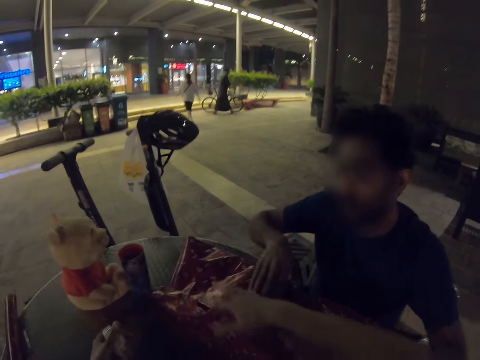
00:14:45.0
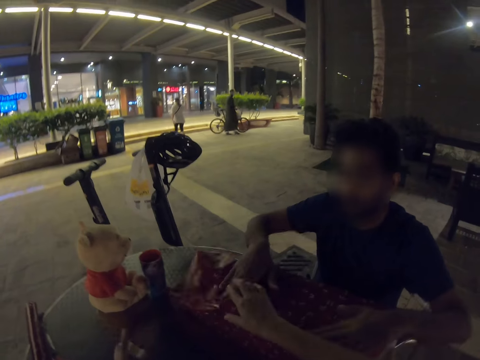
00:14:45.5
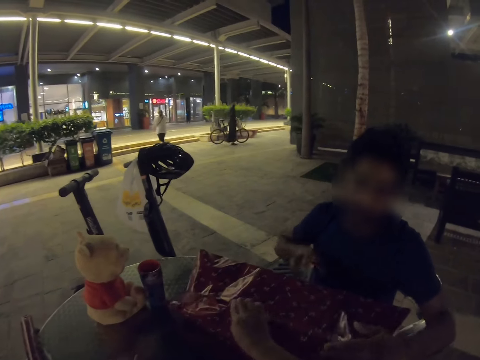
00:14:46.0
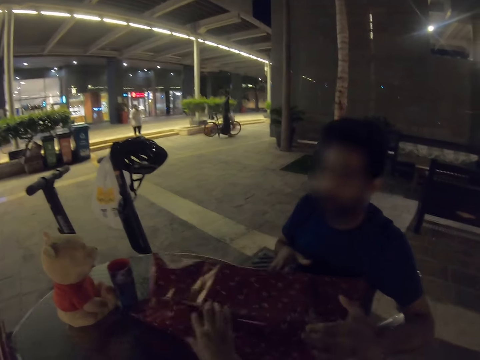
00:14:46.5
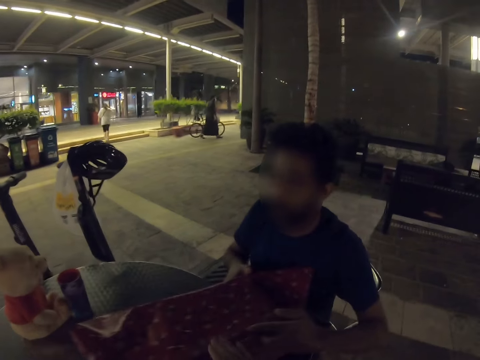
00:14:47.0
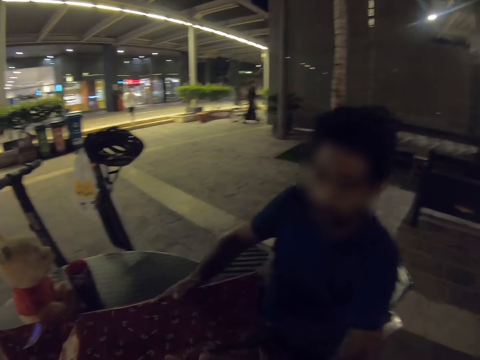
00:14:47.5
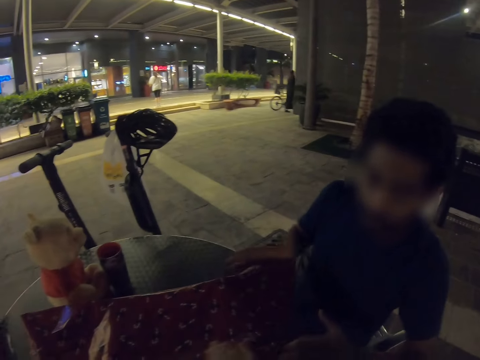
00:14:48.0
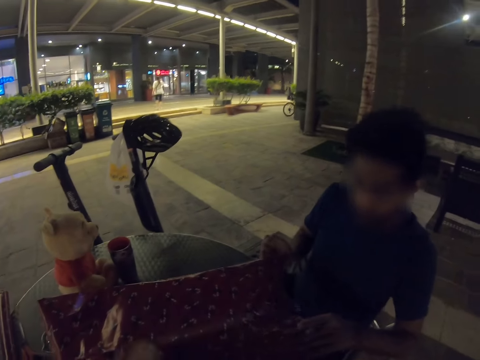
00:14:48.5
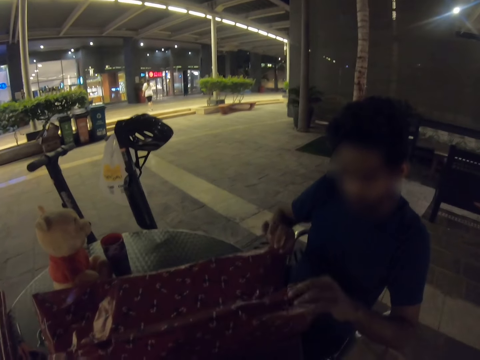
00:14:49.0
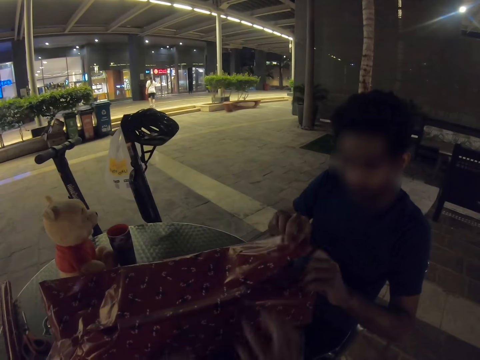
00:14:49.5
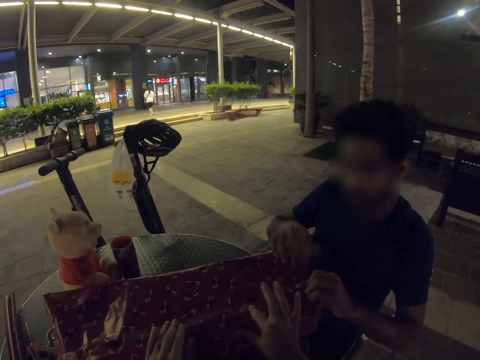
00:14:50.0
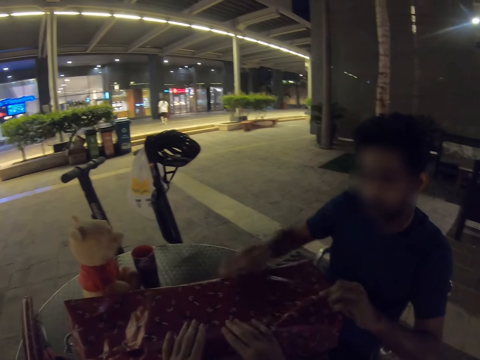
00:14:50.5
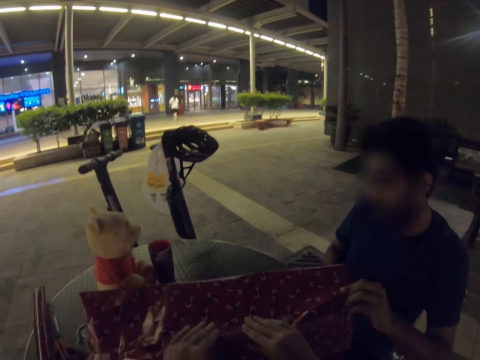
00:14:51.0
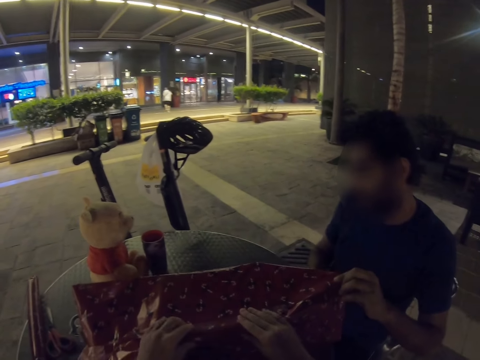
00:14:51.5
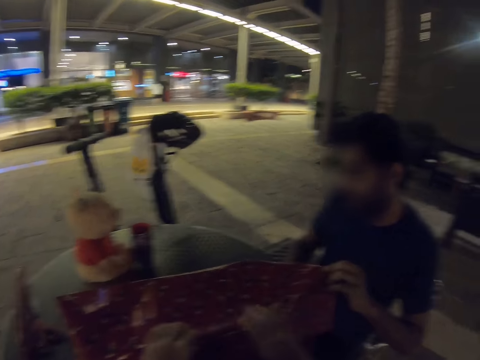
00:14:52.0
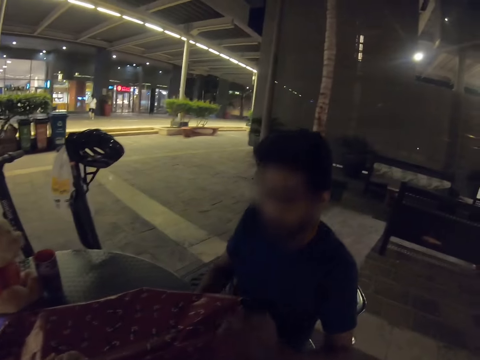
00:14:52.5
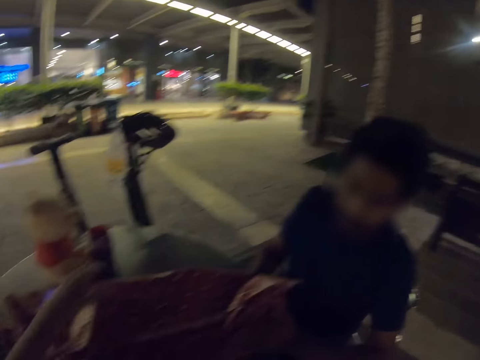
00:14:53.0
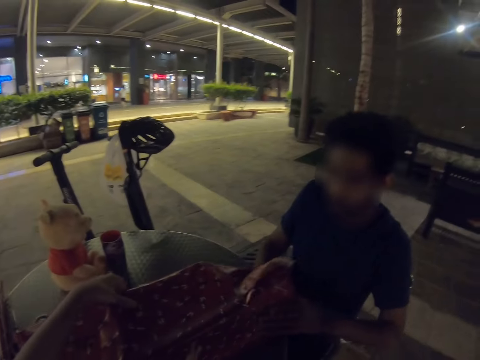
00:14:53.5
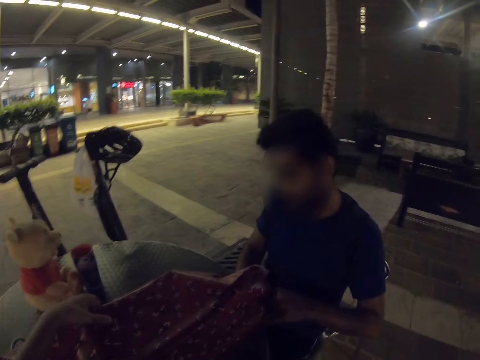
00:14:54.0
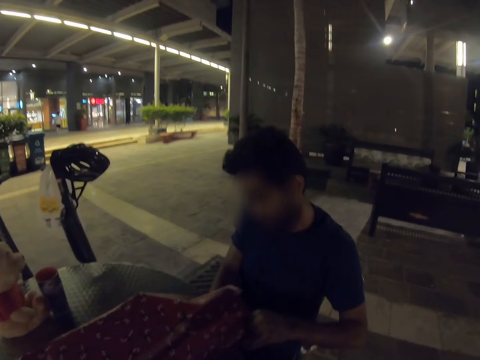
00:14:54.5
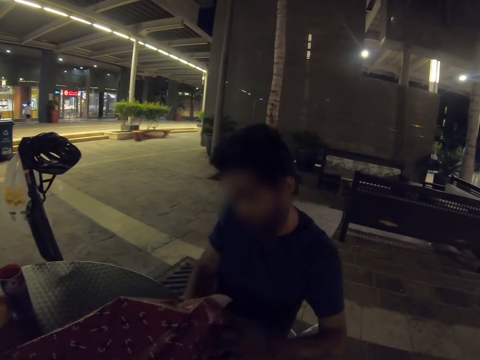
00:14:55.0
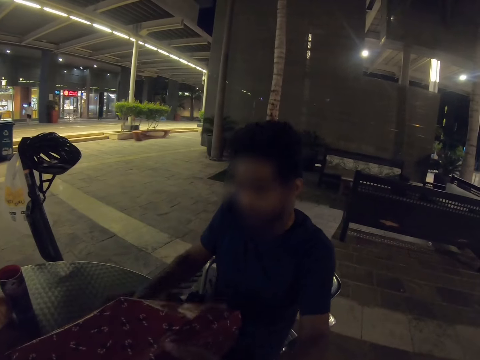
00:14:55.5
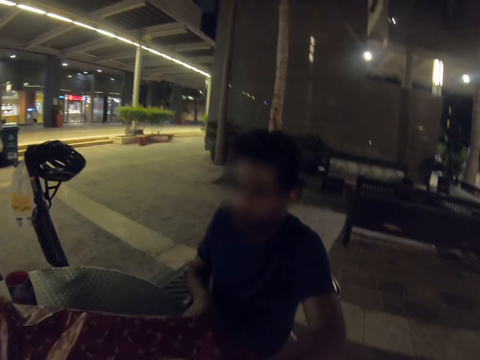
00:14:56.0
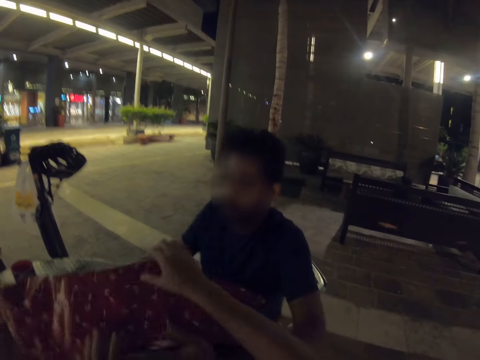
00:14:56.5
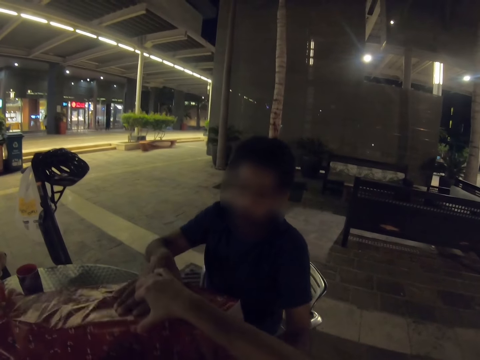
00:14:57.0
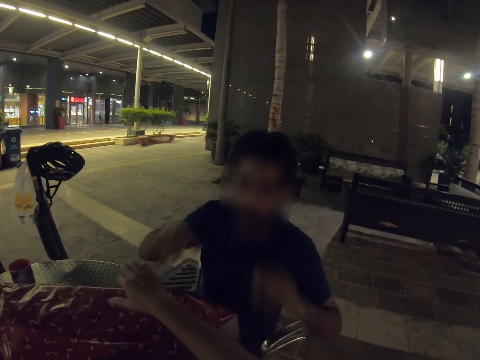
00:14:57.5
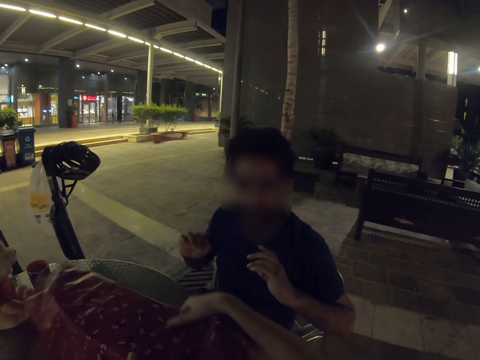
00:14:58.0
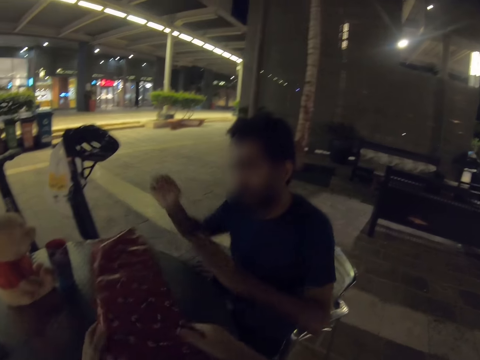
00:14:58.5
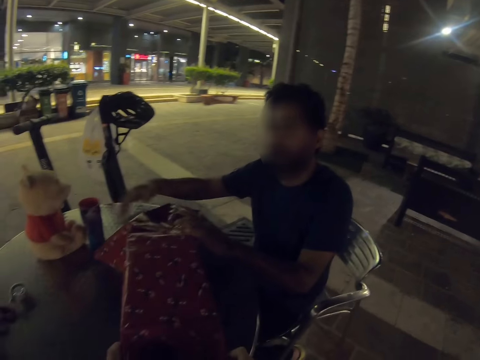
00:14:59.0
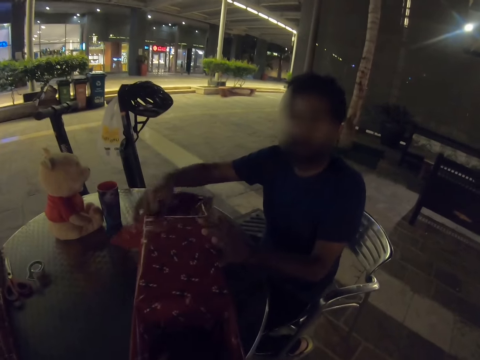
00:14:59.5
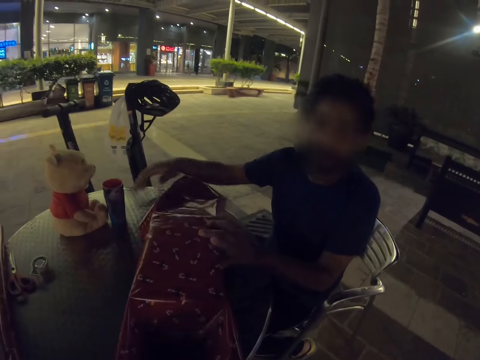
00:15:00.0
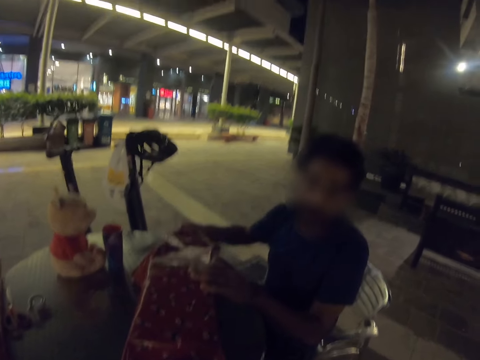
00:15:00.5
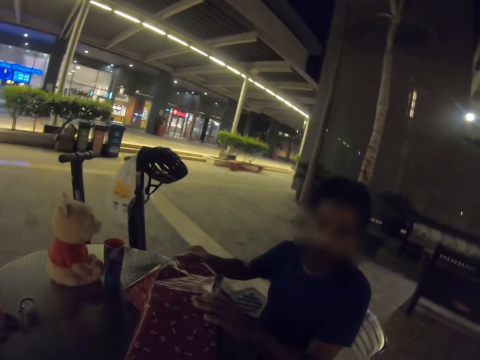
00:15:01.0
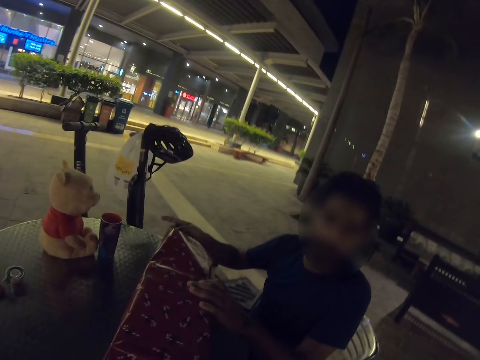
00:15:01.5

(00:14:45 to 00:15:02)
The camera wearer cuts the tape. The man turns the box around. The camera wearer wraps the gift with the man. They fold the gift wrapper. The man turns around the gift box. The man folds the wrapping paper.

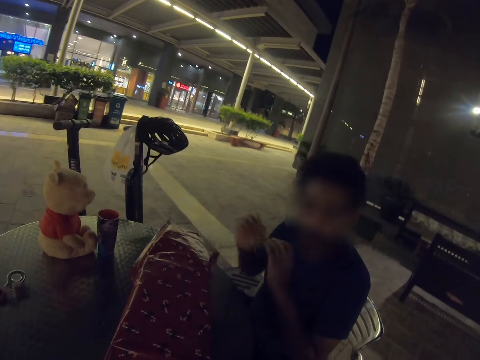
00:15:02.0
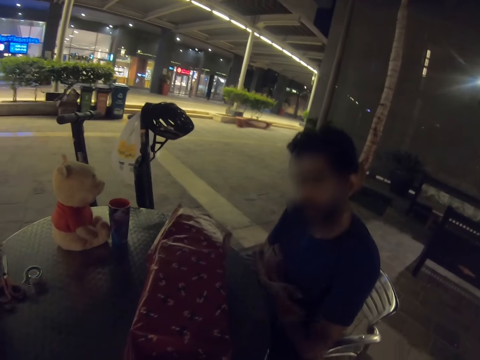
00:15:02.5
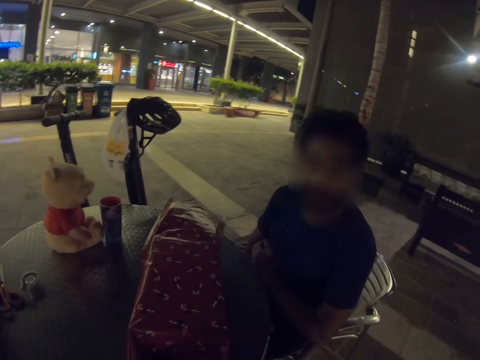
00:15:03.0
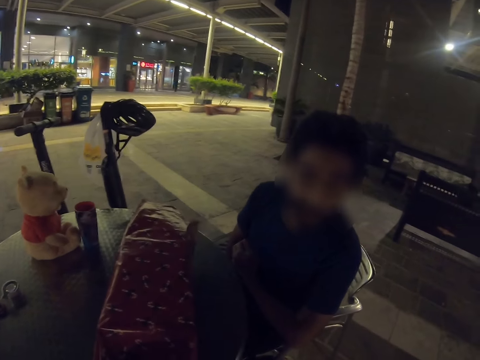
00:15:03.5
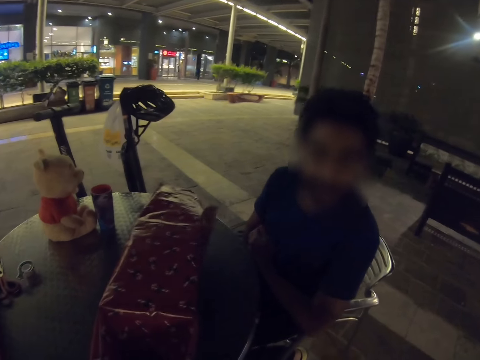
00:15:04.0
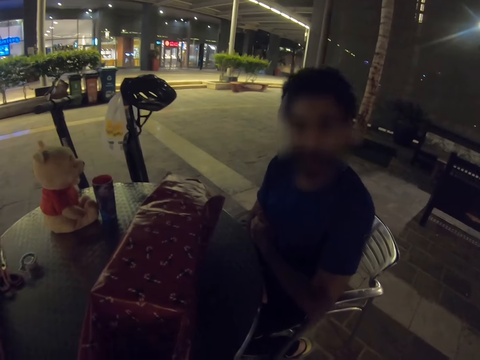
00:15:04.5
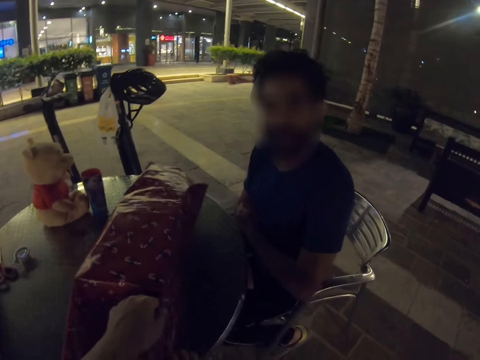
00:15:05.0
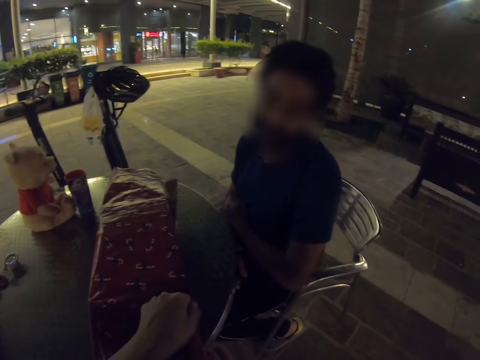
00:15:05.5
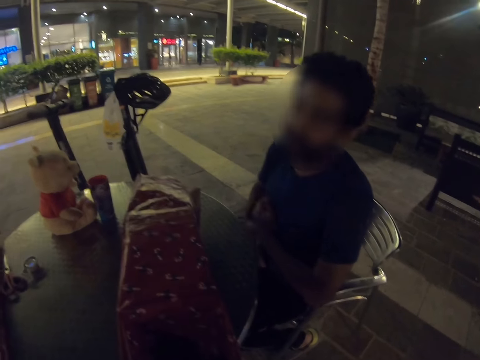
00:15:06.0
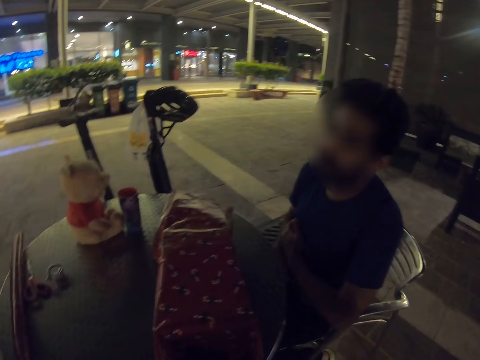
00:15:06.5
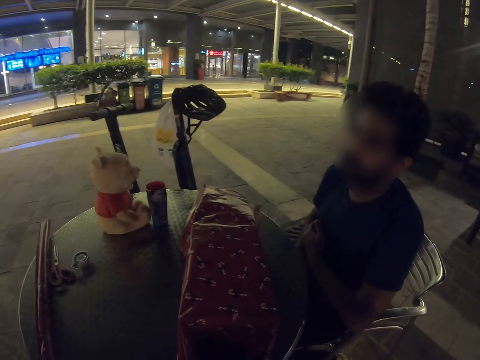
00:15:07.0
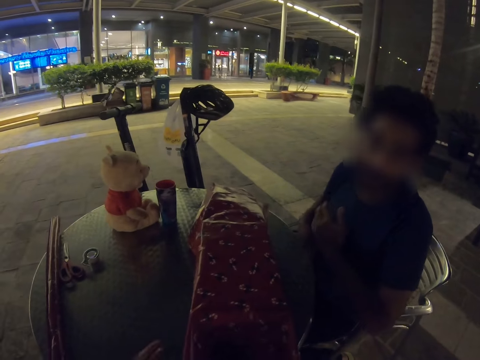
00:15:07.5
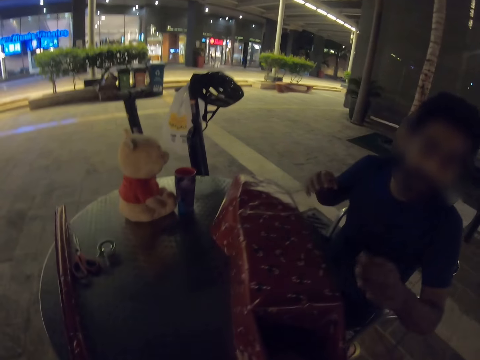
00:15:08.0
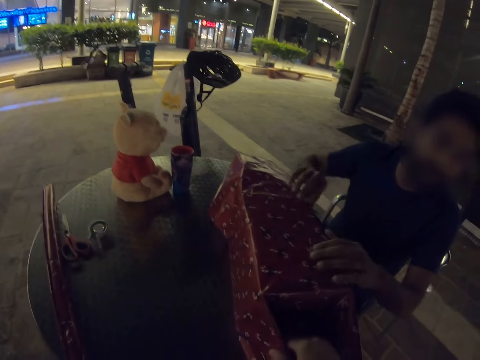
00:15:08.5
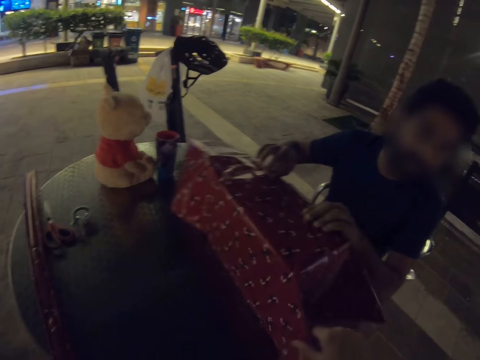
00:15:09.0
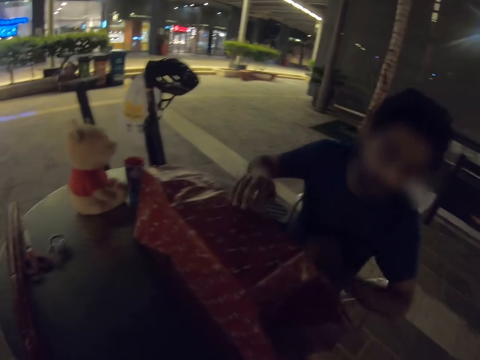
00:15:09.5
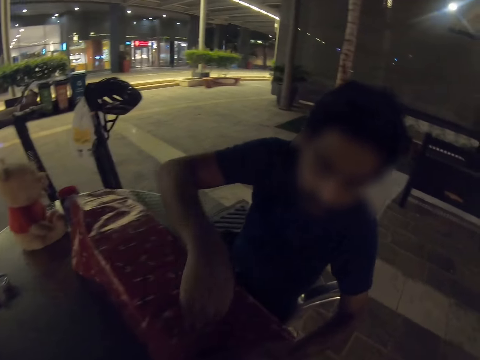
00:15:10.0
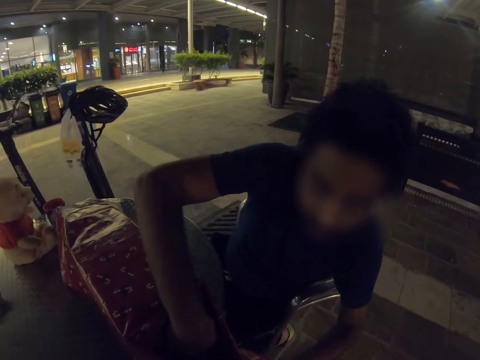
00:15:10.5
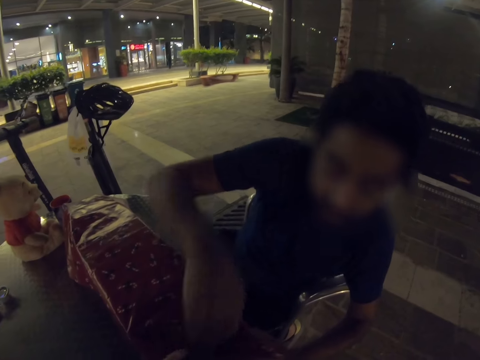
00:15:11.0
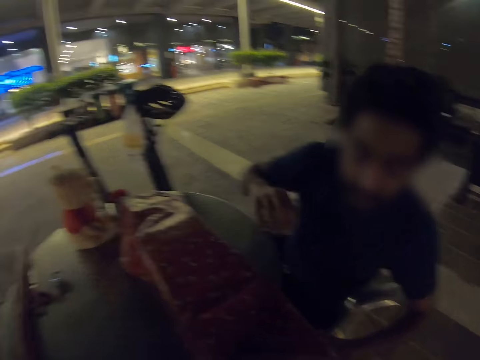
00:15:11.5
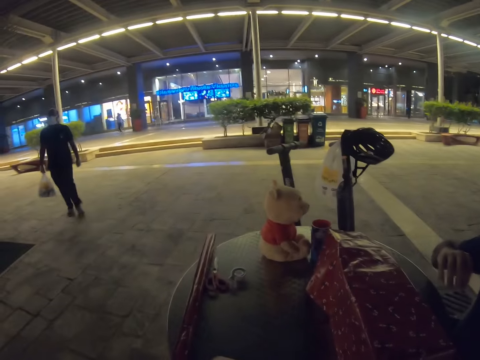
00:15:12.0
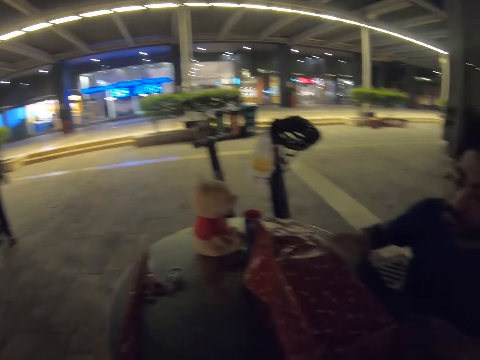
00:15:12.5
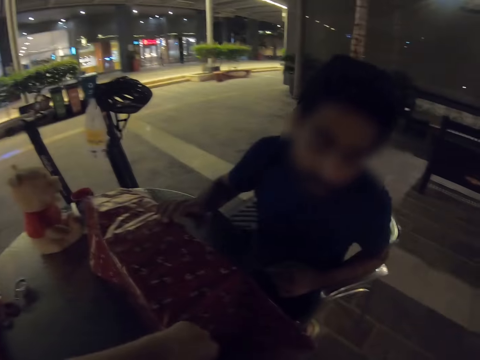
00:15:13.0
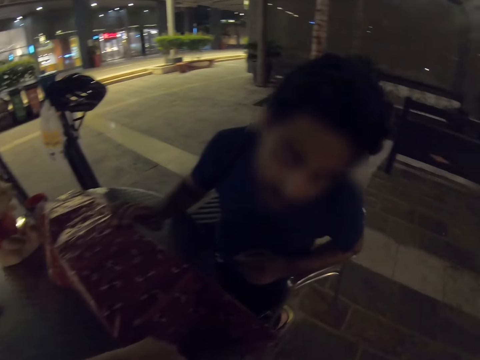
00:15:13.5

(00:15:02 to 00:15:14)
The man folds his hands. The camera wearer wraps the gift wrapper. The man pulls the gift box closer. The camera wearer looks around.
